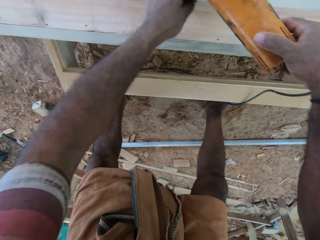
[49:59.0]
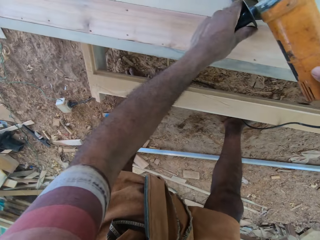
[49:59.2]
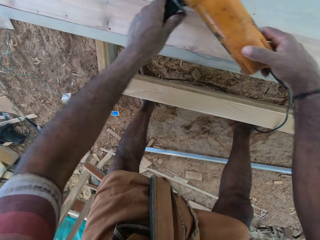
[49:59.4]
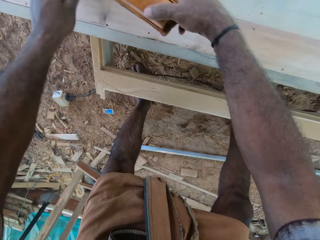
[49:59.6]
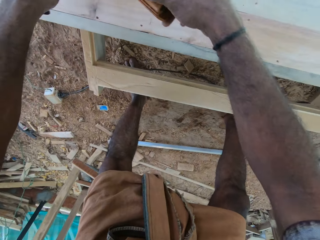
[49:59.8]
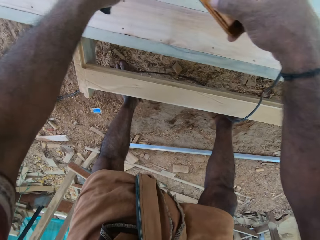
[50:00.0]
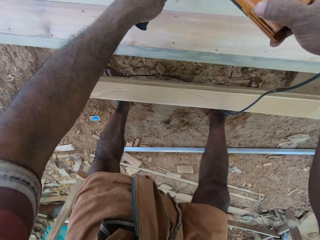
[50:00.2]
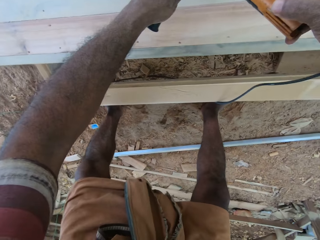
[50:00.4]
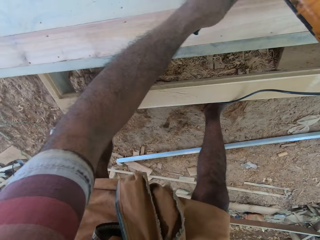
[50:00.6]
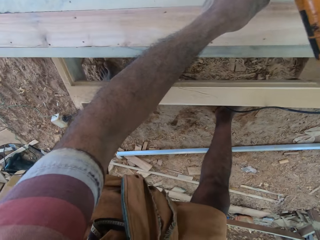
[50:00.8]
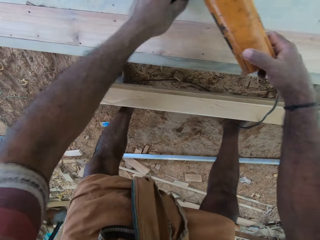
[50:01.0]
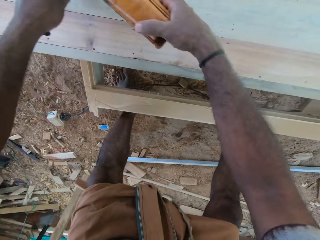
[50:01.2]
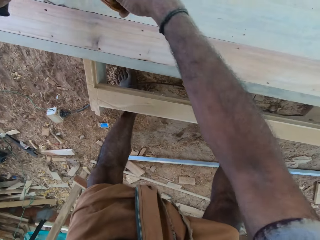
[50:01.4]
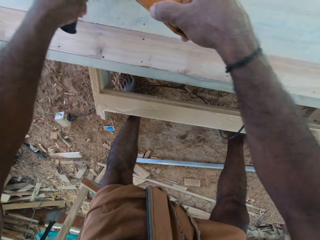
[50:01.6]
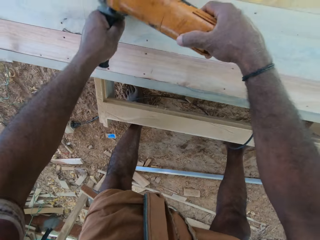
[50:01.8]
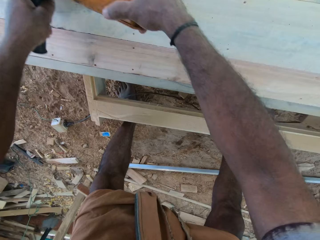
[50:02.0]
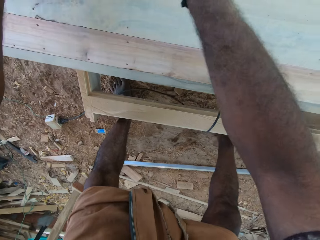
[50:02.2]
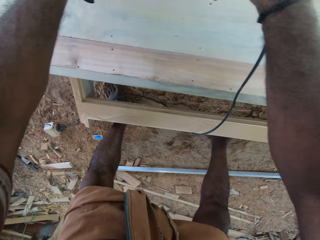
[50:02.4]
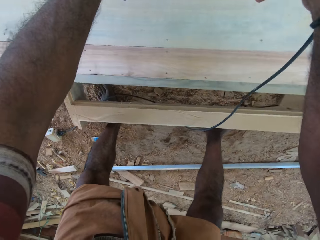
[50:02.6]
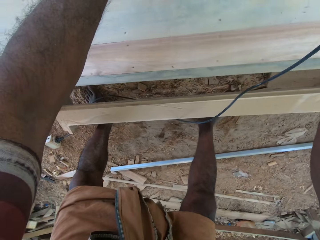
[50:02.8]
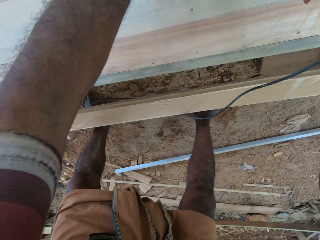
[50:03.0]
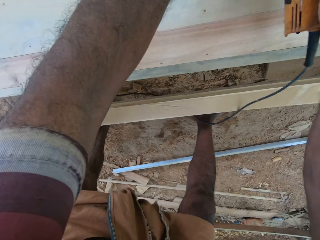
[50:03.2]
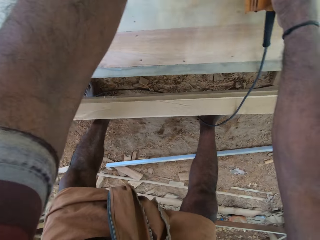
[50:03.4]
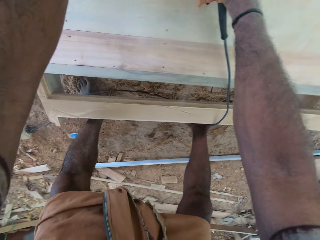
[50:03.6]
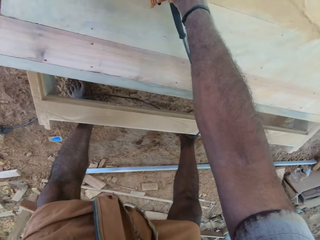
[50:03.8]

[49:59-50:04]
The camera wearer smoothens the wood and holds the hand grinder with both hands.

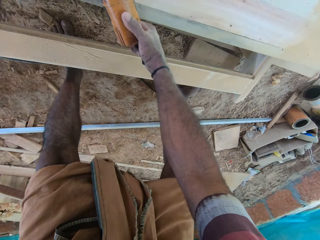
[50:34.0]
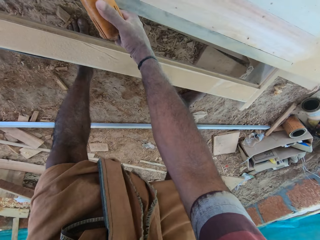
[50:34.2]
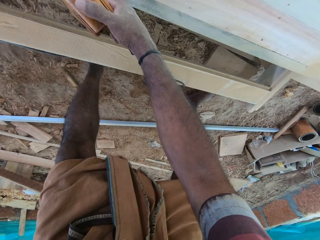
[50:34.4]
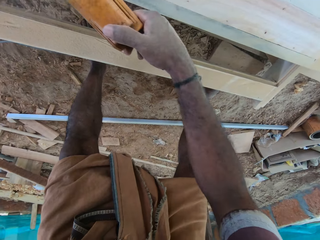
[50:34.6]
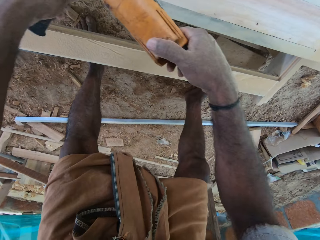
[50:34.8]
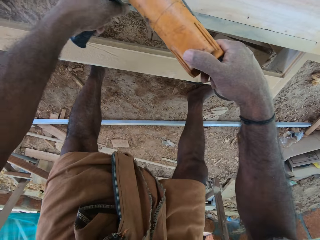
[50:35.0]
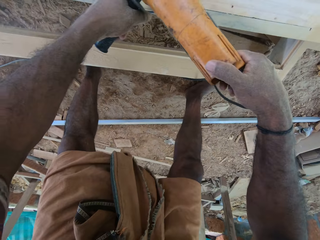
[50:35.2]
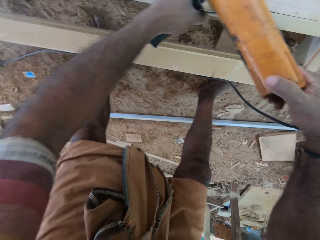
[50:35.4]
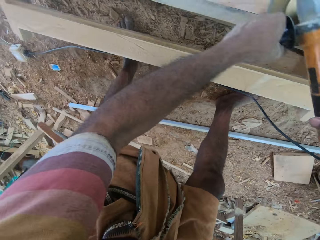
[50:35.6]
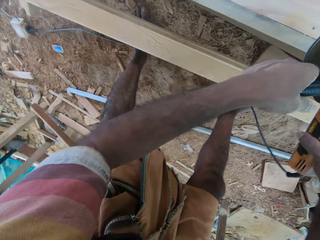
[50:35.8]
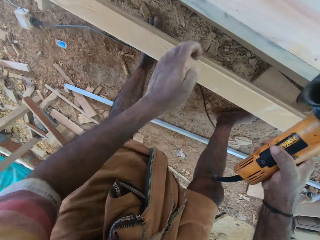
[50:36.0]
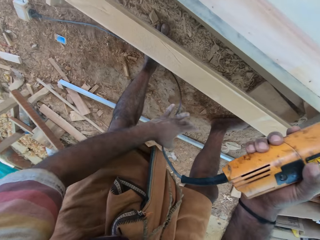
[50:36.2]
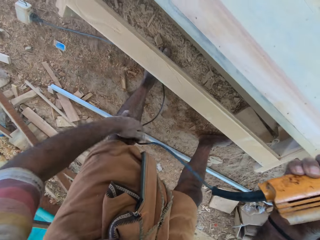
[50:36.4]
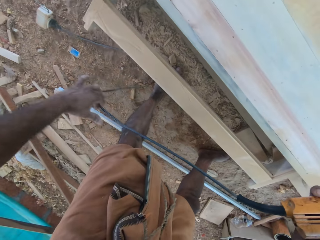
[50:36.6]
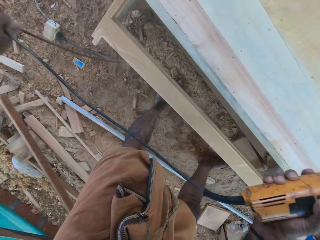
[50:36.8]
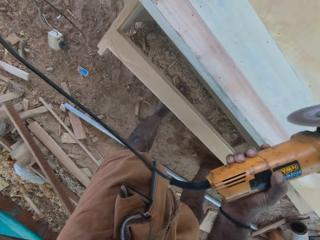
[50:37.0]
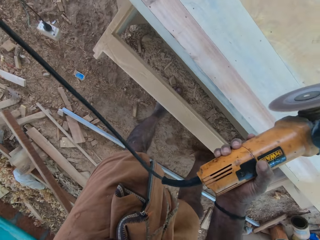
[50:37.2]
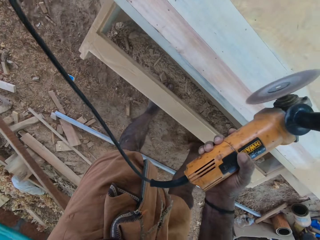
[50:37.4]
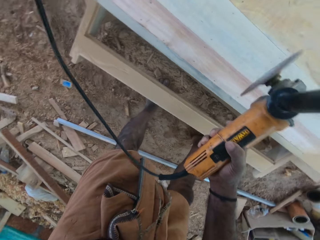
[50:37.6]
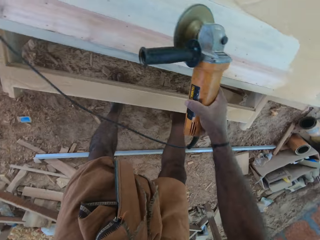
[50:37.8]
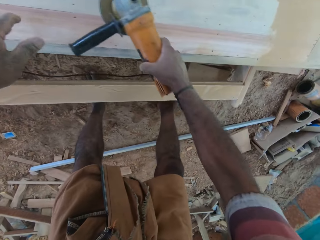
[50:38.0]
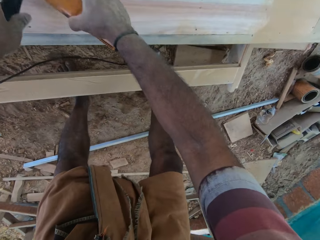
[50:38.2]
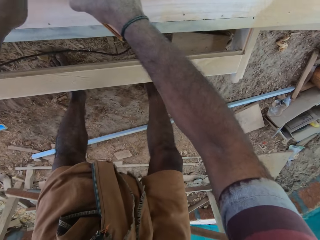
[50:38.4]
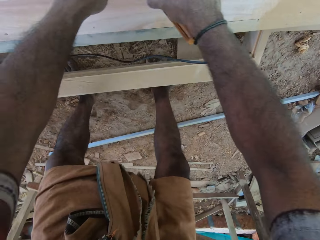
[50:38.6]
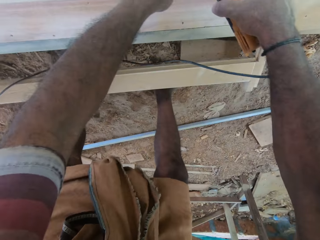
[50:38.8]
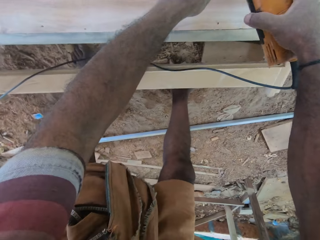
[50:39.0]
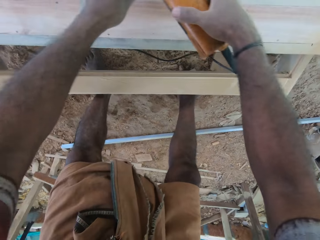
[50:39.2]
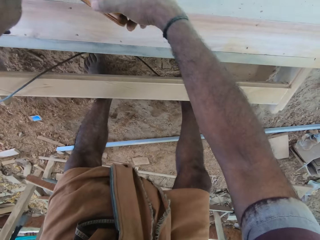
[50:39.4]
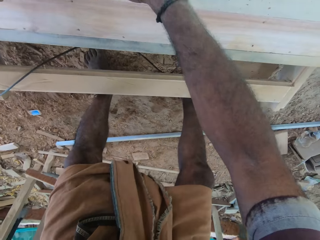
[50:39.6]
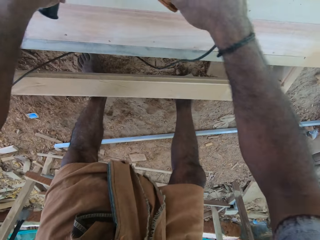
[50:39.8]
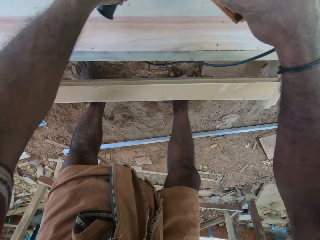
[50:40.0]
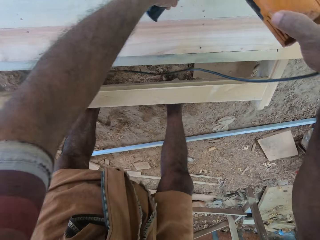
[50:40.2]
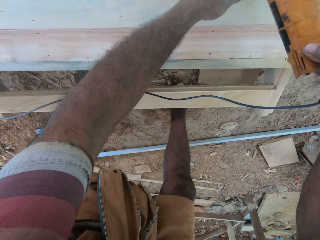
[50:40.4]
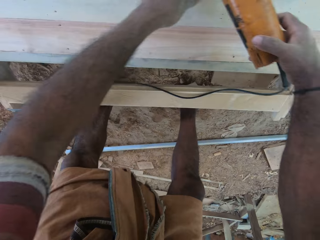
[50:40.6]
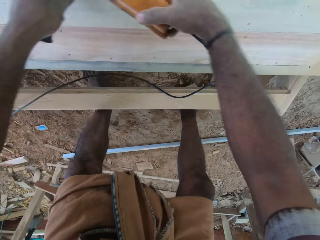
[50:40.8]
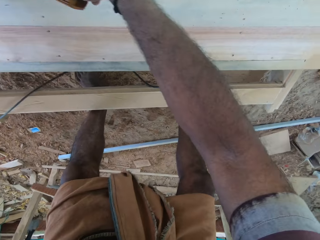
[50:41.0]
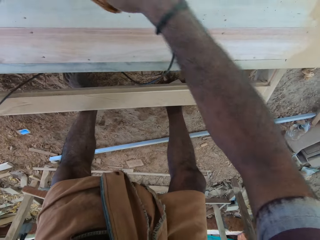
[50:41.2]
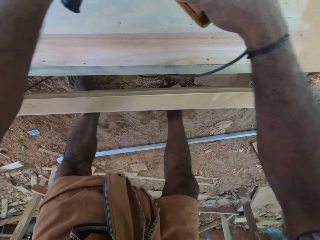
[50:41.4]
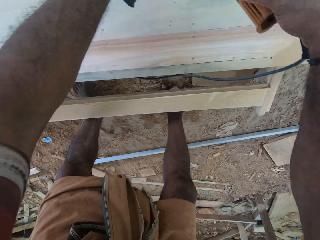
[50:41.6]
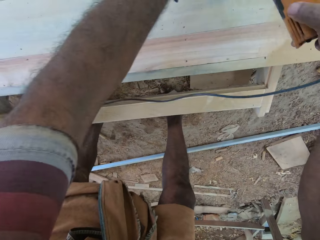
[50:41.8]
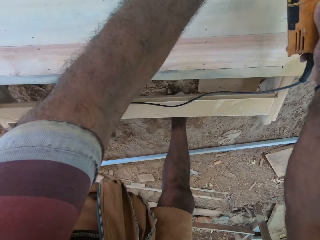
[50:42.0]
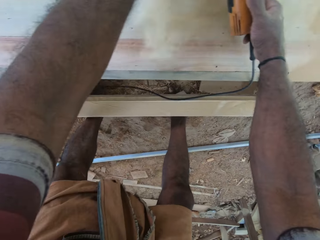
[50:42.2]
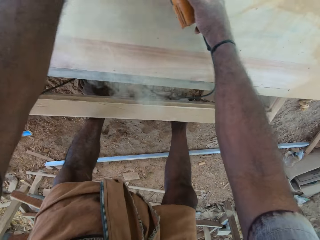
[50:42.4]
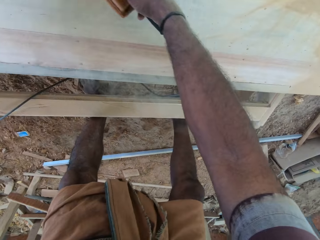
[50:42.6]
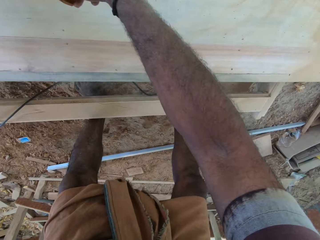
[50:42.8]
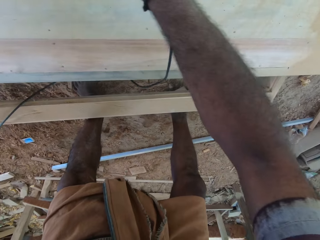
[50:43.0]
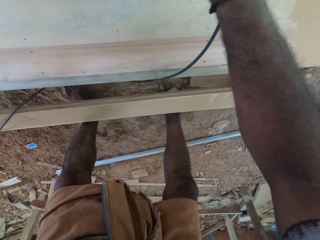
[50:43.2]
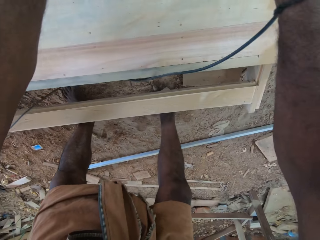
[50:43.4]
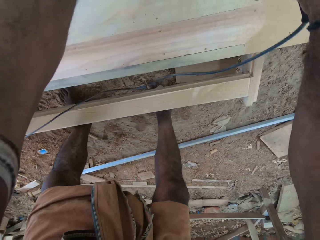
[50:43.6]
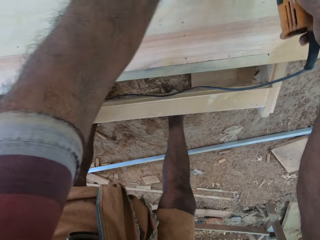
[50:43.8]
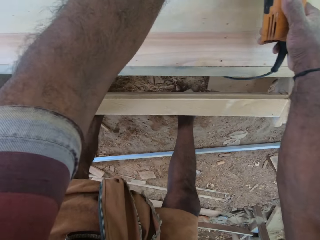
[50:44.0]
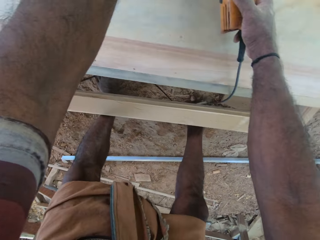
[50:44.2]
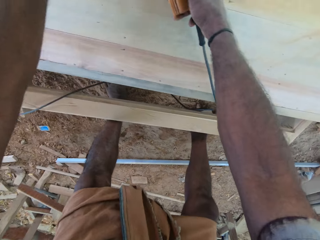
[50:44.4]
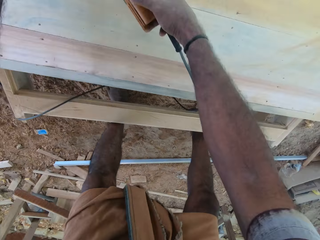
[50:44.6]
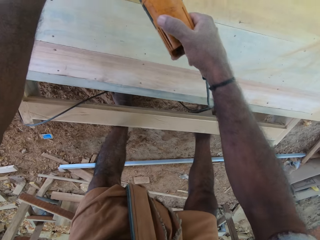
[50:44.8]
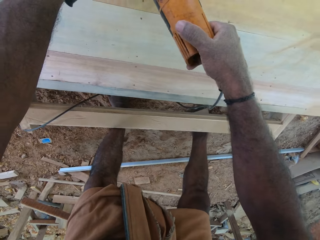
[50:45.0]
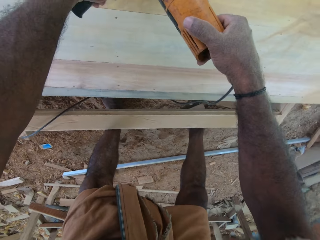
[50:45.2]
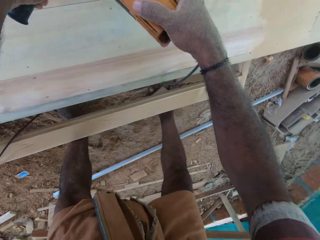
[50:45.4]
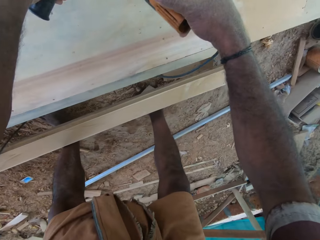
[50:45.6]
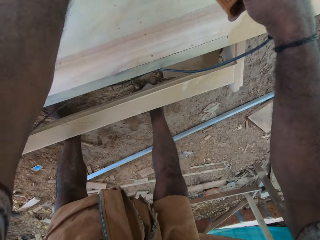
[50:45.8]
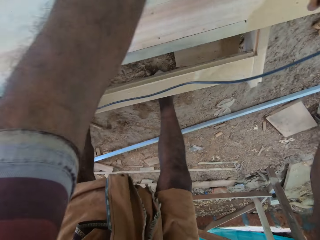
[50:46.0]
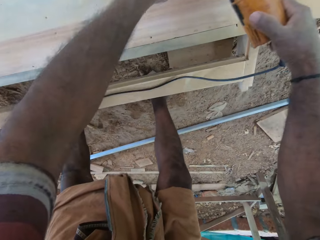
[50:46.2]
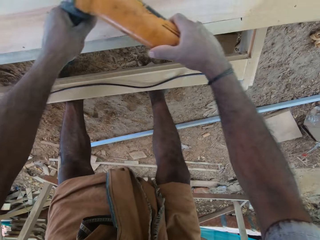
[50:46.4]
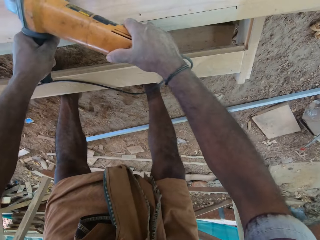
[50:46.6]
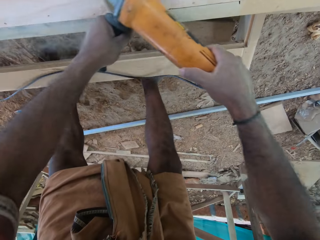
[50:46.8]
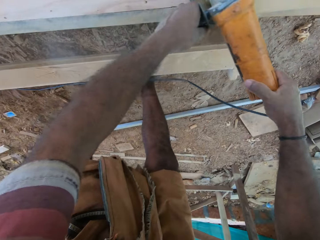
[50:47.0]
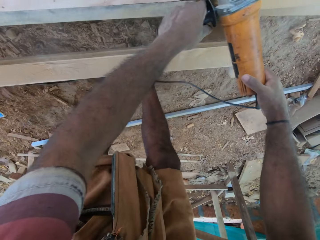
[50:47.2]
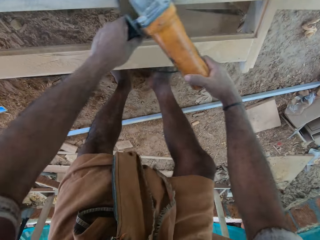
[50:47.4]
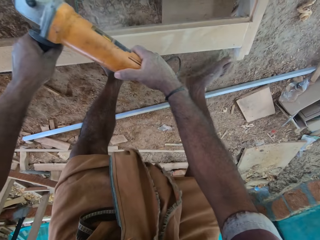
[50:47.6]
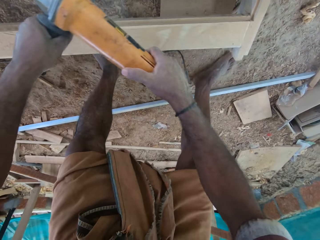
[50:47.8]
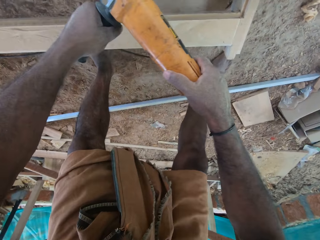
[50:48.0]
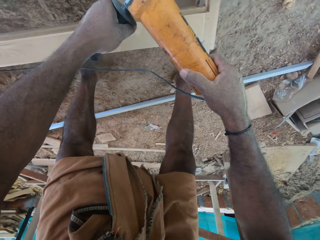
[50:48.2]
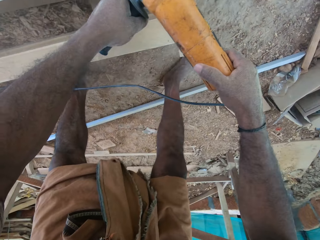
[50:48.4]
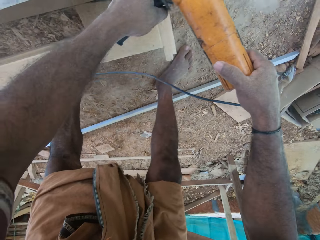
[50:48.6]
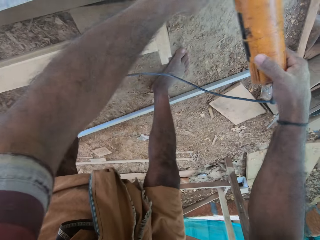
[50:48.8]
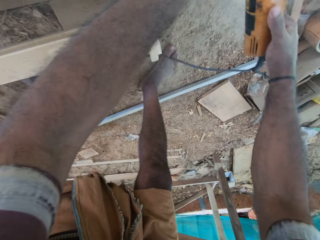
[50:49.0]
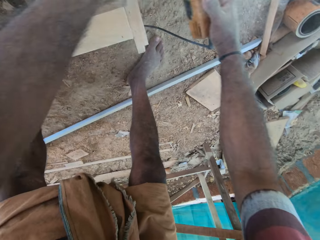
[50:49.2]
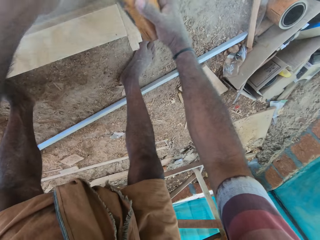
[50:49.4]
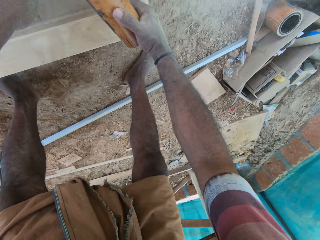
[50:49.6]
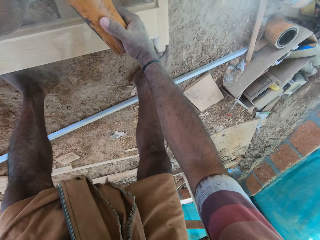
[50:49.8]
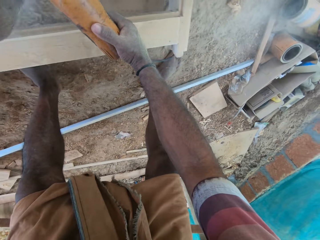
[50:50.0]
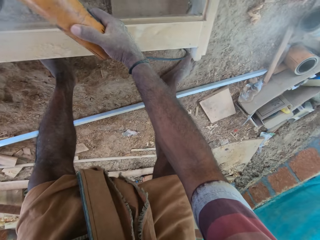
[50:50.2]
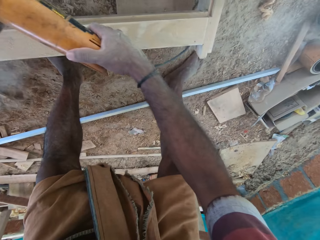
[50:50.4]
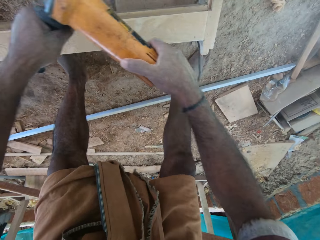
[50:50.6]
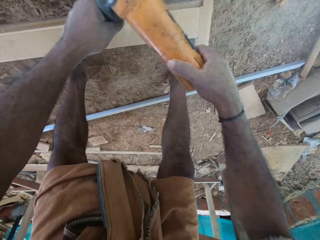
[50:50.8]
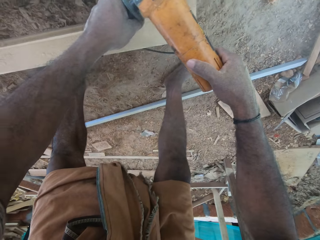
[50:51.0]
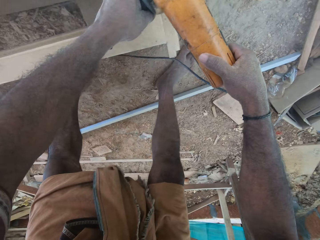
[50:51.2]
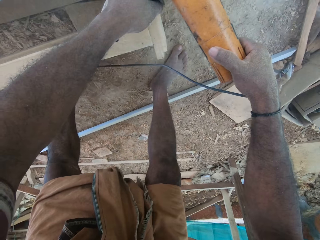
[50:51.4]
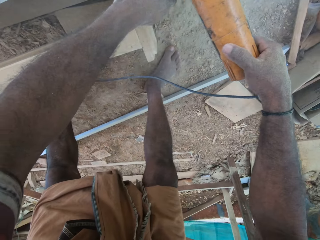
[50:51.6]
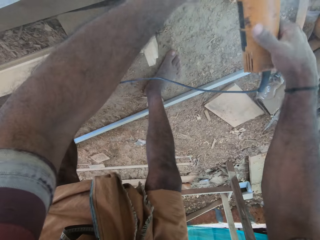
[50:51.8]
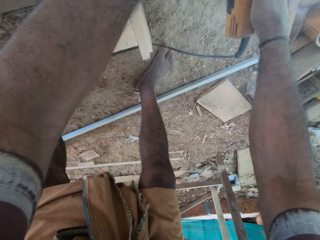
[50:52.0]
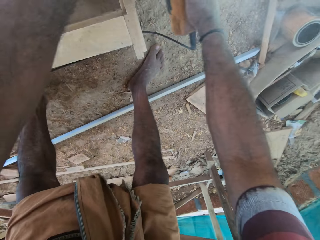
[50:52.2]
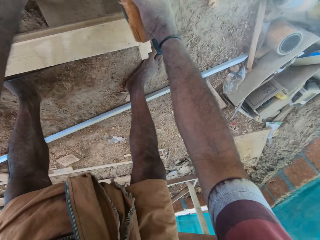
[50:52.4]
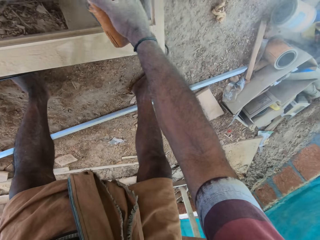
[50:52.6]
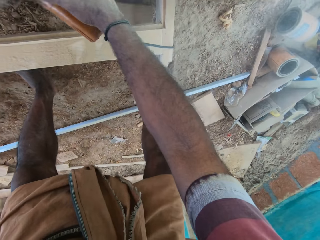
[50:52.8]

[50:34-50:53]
The camera wearer holds the hand grinder in the hand. They touch the electric sander cable. They pull the hand grinder cable. They smoothen the furniture with the electric sander. They hold the hand grinder with both hands.
